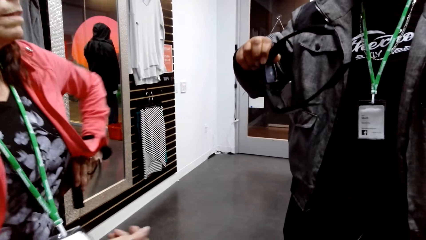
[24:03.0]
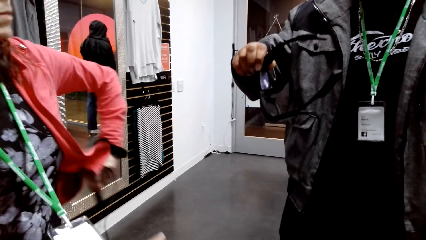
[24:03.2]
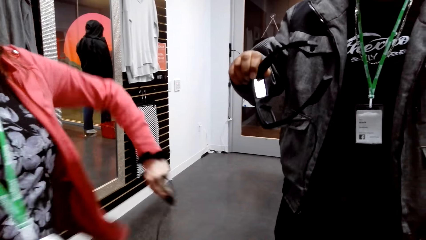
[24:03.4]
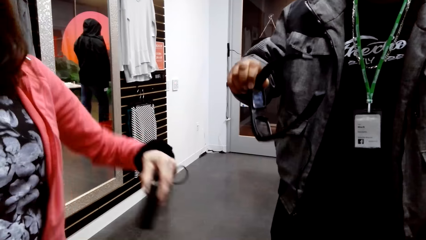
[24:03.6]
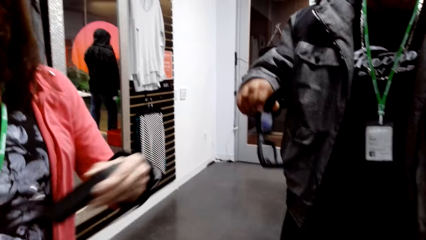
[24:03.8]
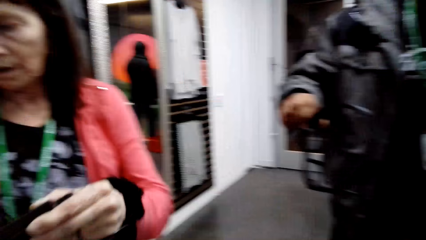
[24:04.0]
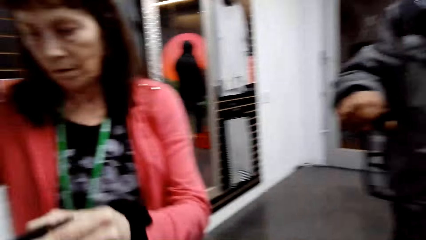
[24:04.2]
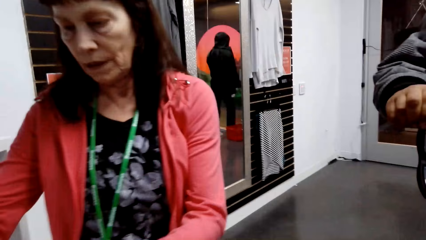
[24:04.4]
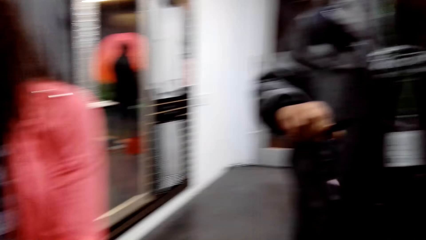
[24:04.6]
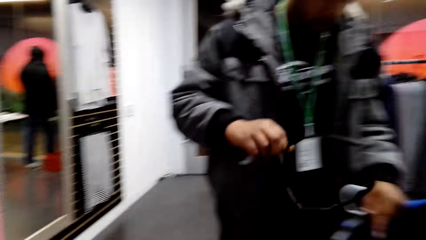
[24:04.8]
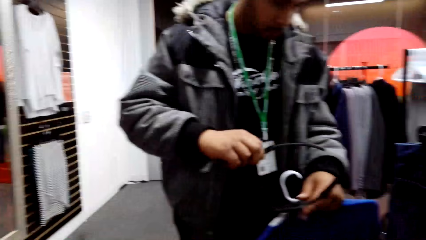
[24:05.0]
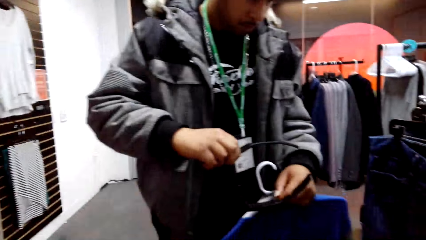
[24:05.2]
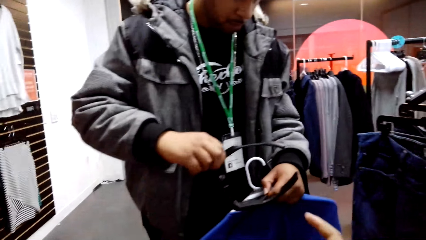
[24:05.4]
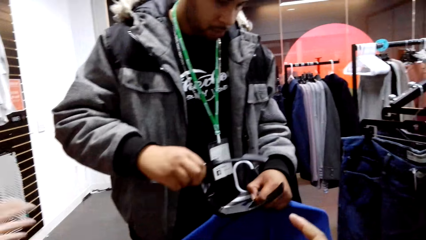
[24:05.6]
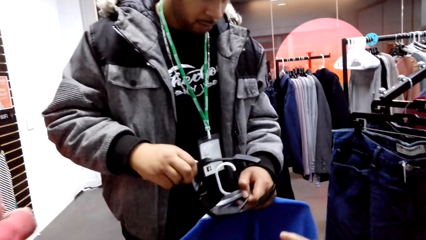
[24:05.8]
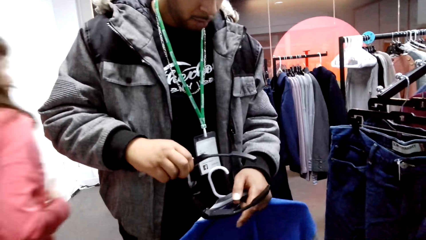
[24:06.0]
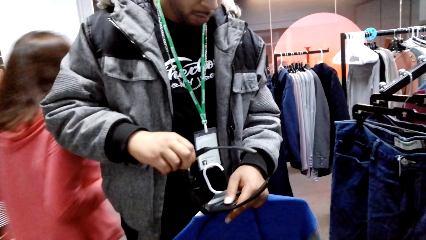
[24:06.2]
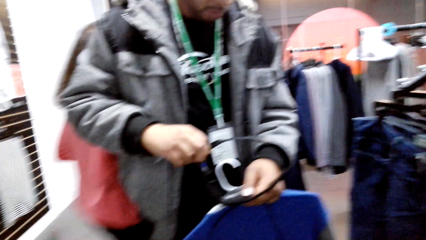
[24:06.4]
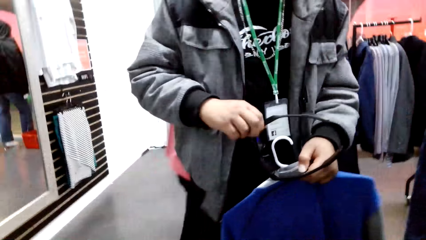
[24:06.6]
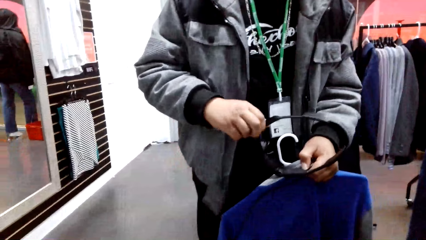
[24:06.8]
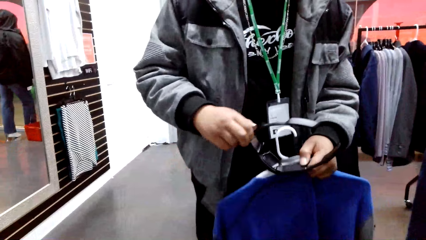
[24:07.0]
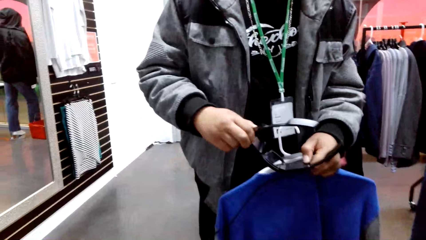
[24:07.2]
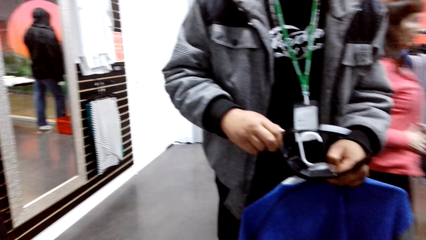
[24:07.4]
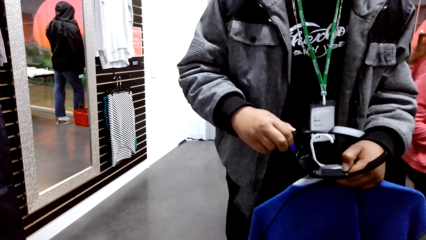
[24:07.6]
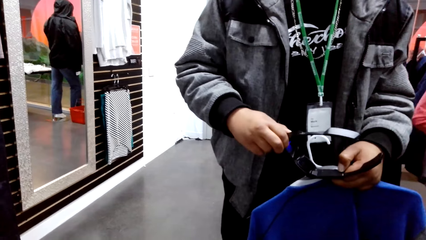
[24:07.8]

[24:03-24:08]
A man removes his glasses. A woman passes something to the camera wearer. The woman holds a phone. The camera wearer points at the man. The woman walks forward. The man holds spectacles.
